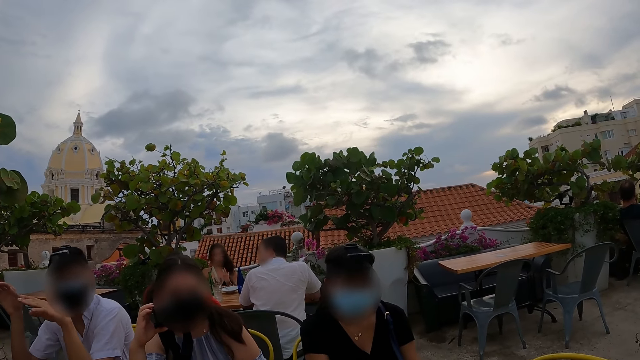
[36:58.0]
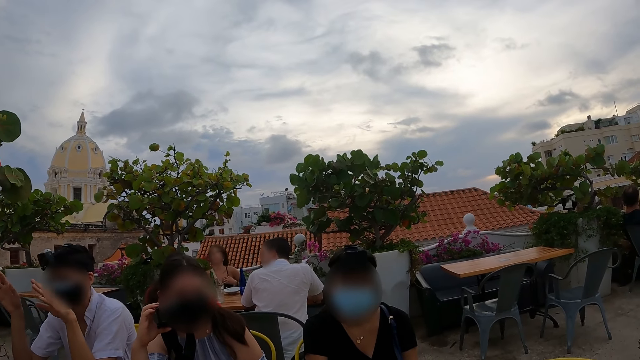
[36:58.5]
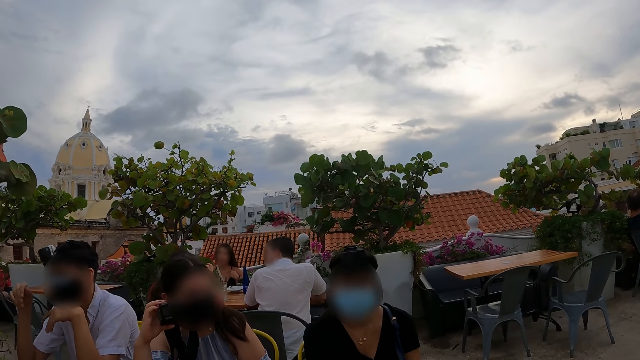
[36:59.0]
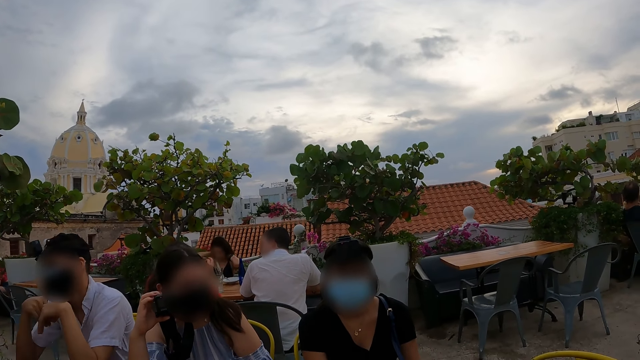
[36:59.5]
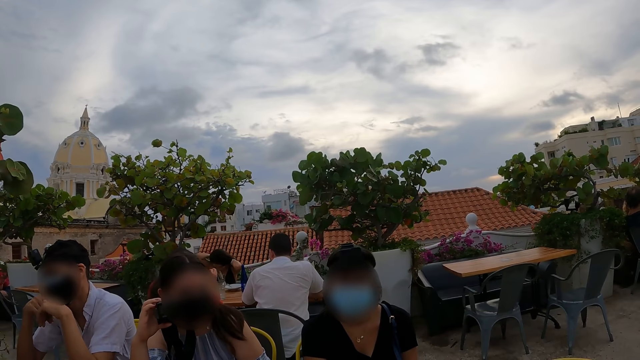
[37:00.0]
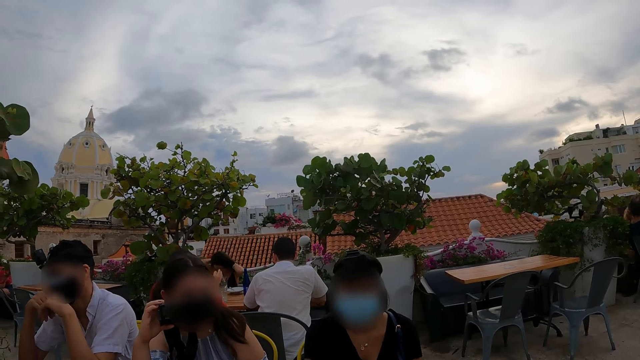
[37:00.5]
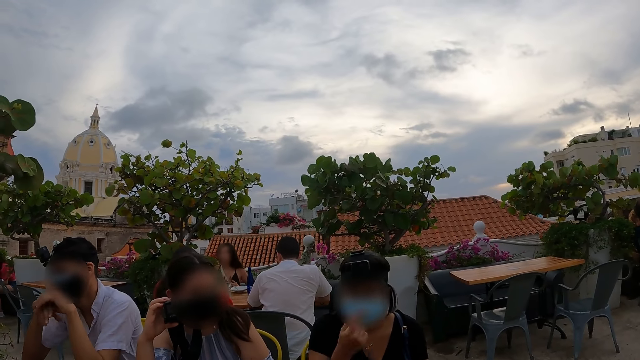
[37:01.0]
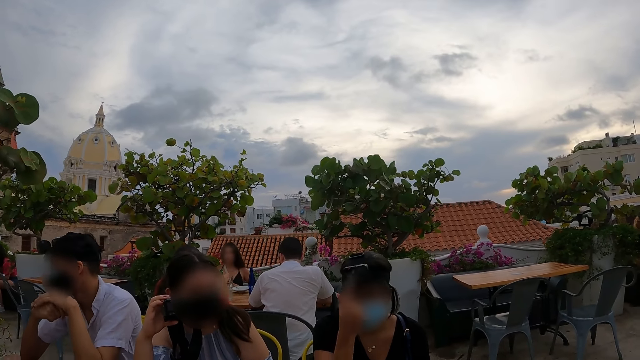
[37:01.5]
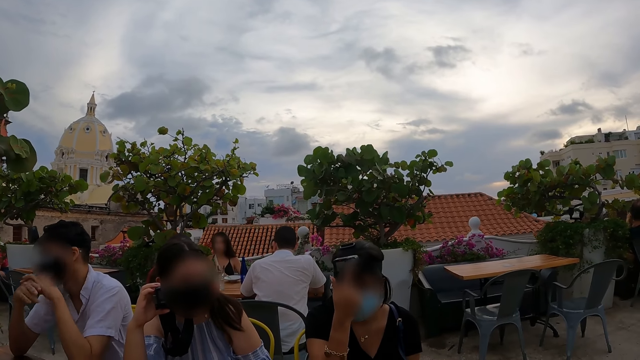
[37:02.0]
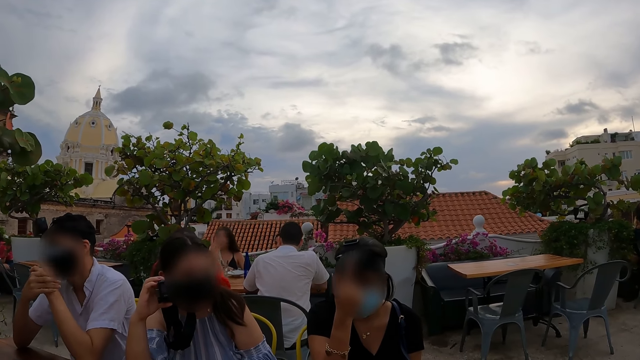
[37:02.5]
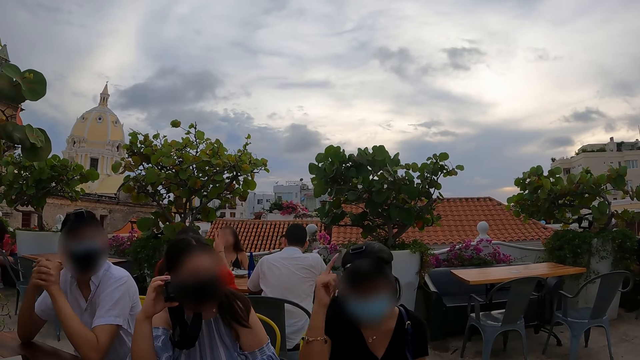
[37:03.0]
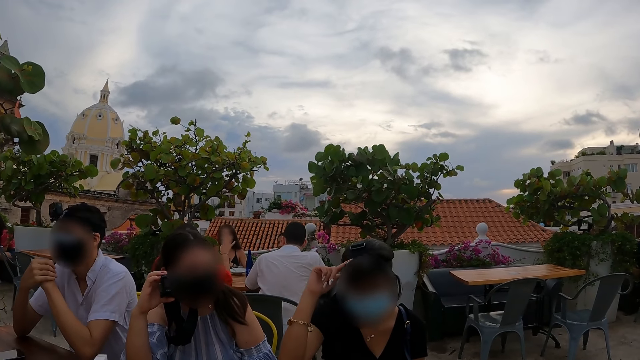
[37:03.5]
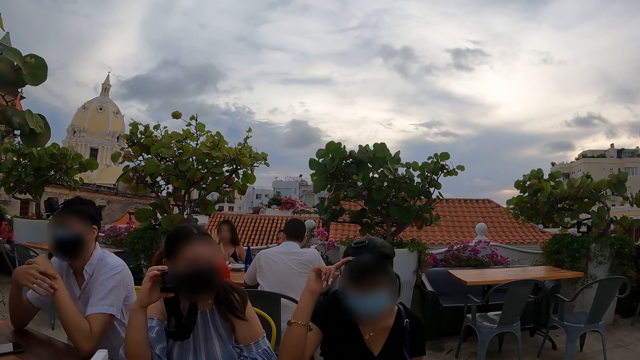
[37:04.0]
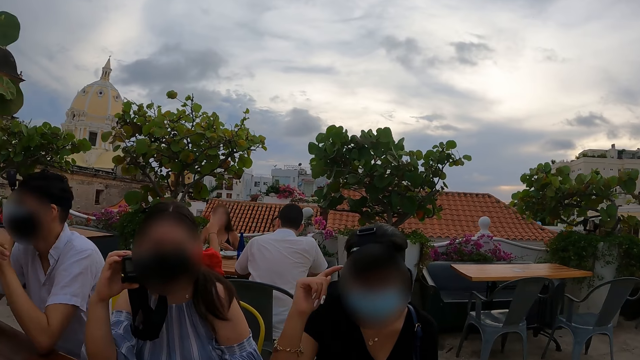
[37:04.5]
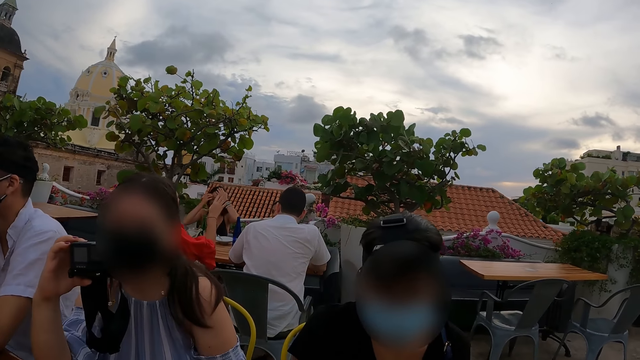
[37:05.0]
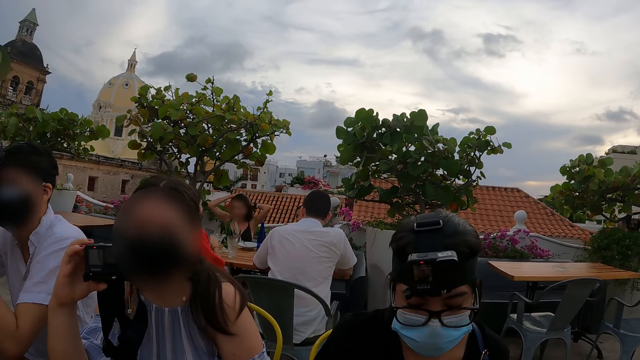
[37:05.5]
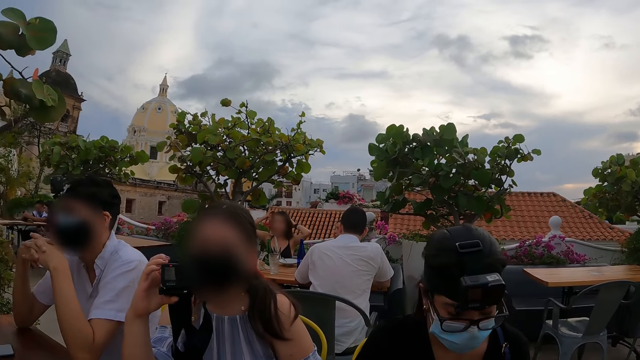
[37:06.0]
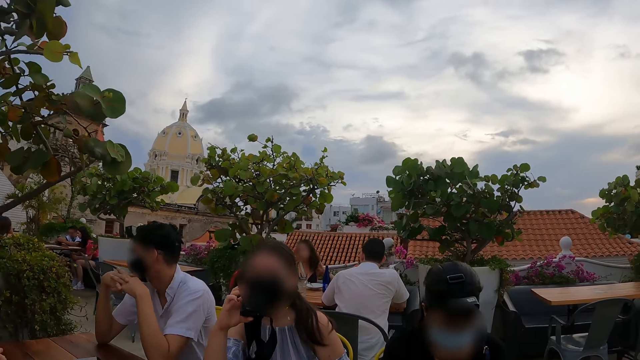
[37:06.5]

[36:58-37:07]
The woman adjusts a camera on her head with her right hand.

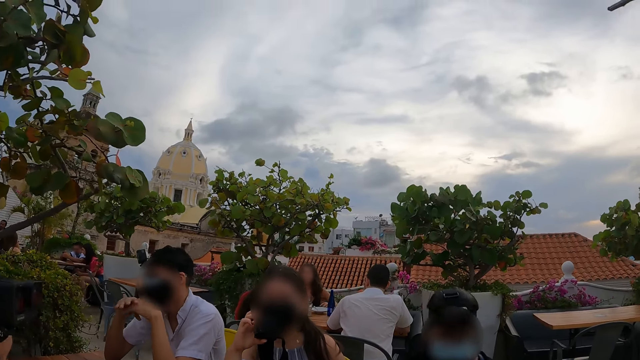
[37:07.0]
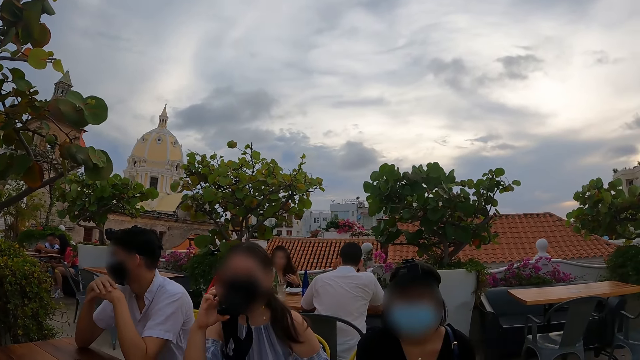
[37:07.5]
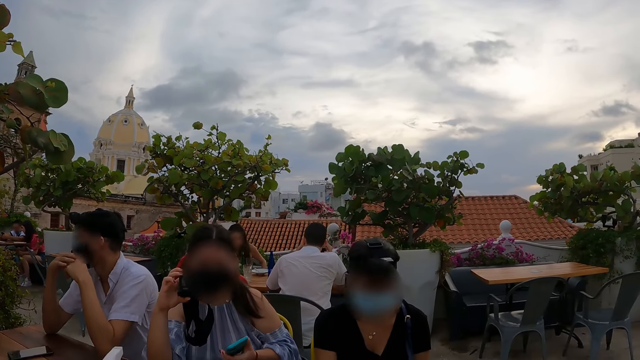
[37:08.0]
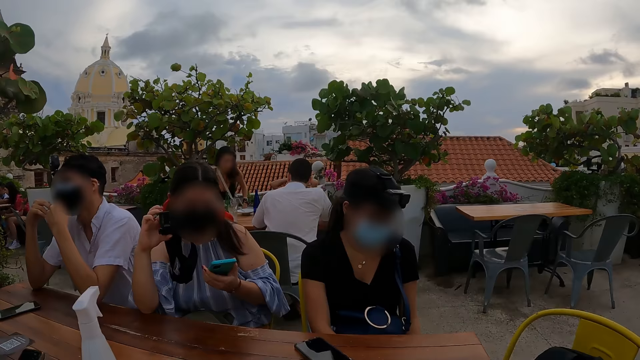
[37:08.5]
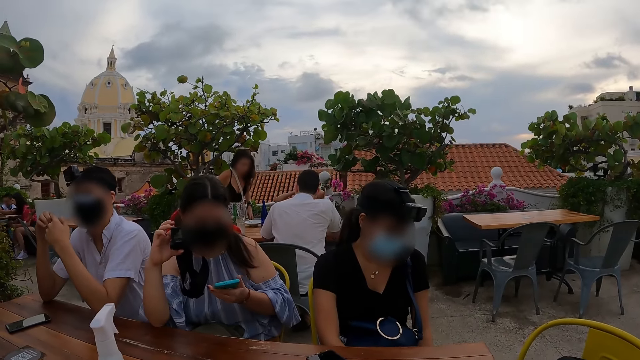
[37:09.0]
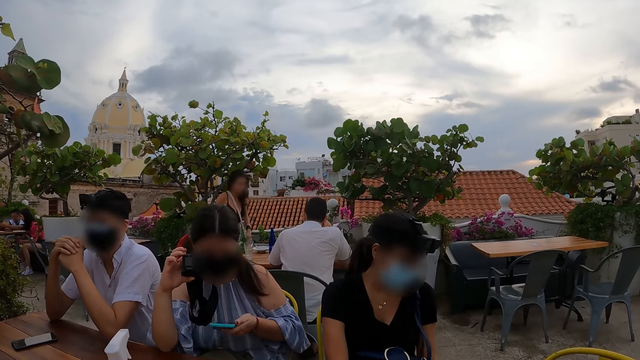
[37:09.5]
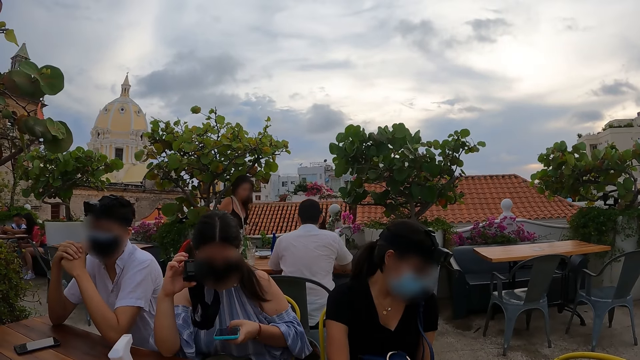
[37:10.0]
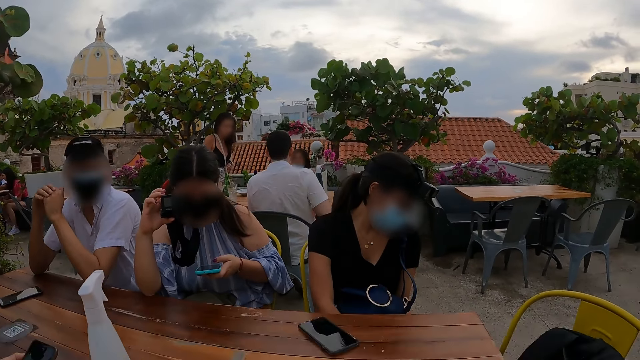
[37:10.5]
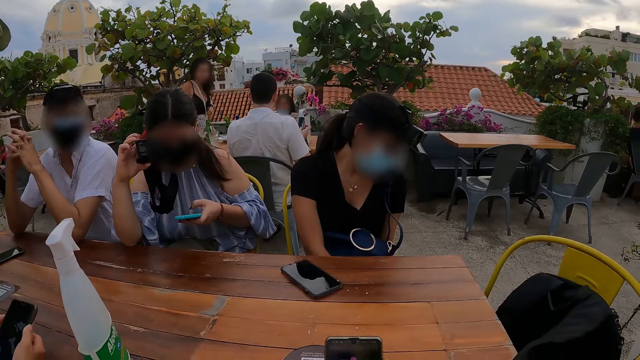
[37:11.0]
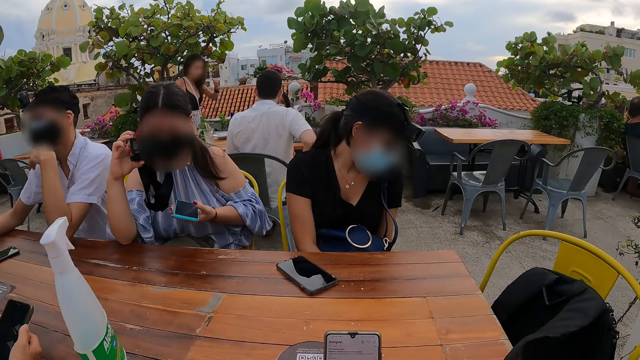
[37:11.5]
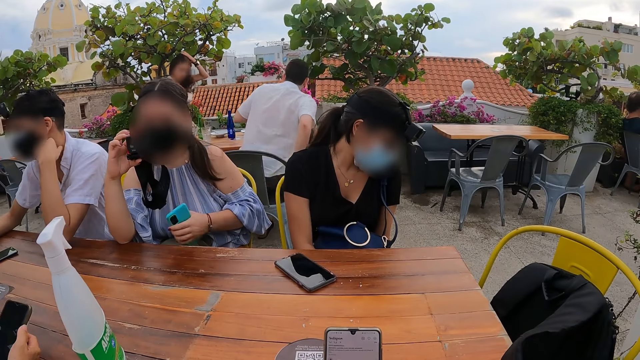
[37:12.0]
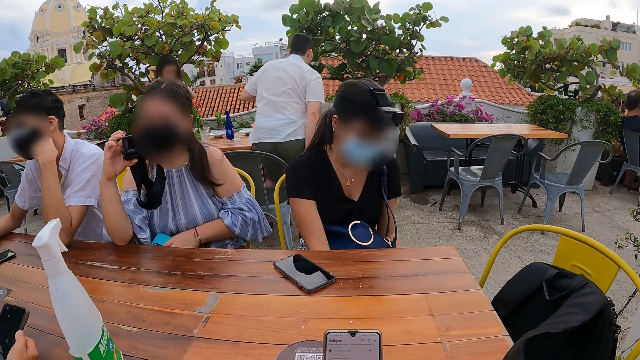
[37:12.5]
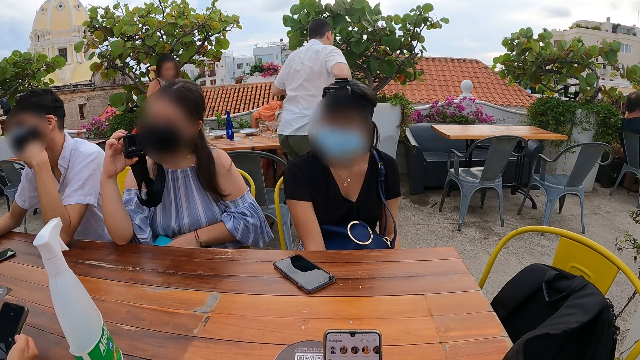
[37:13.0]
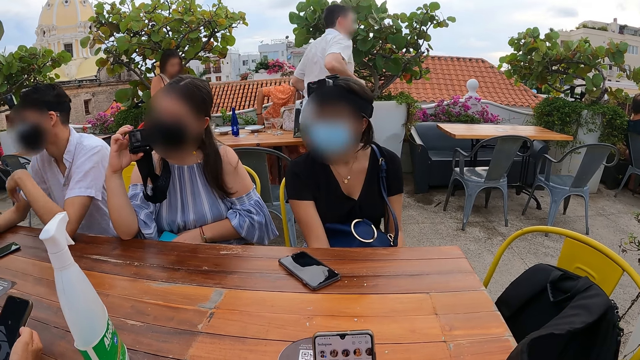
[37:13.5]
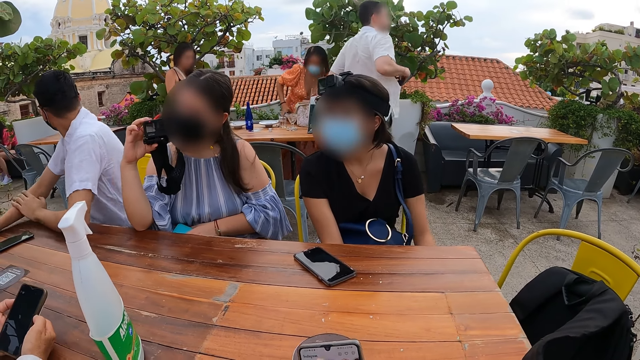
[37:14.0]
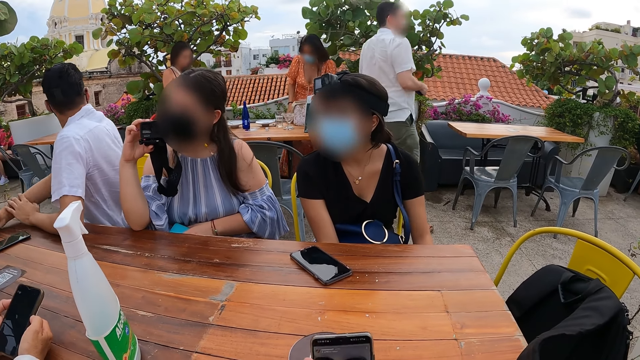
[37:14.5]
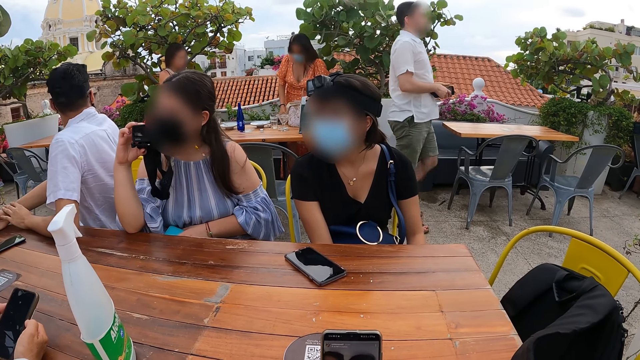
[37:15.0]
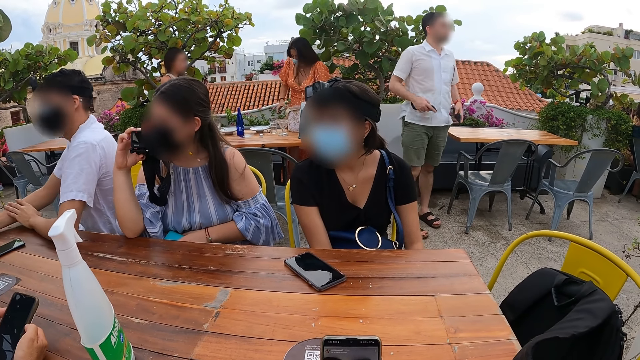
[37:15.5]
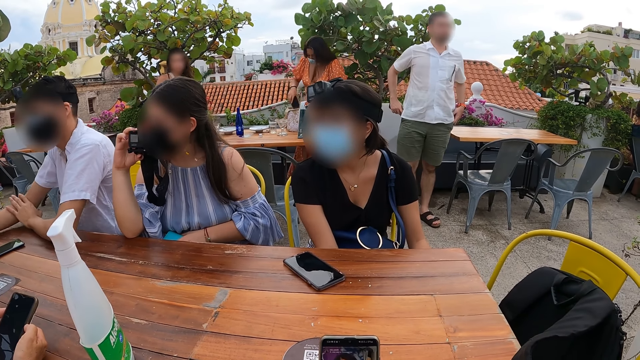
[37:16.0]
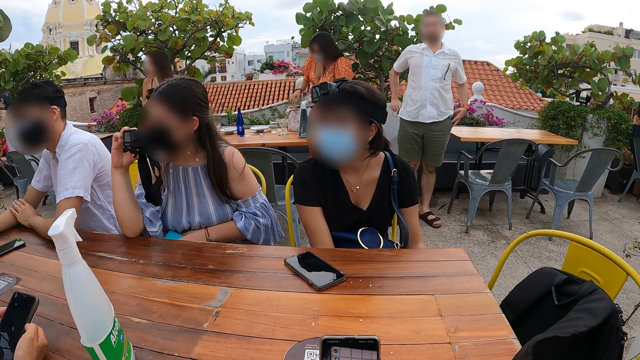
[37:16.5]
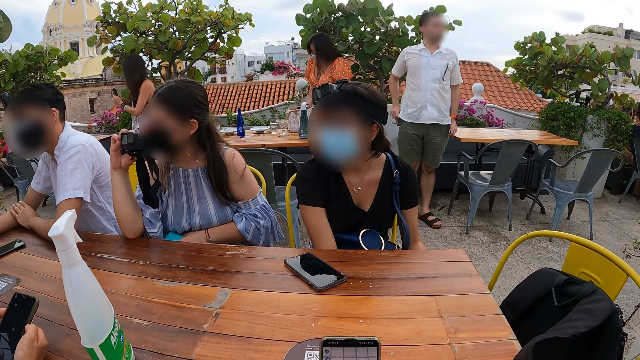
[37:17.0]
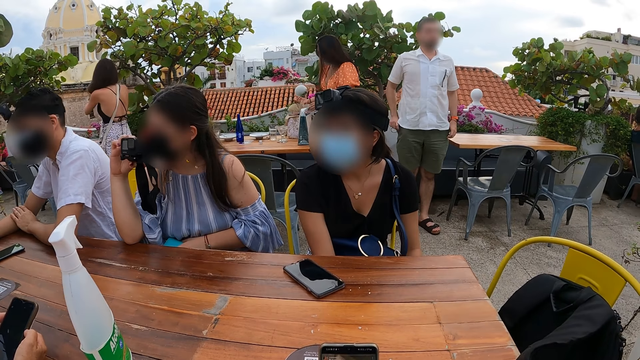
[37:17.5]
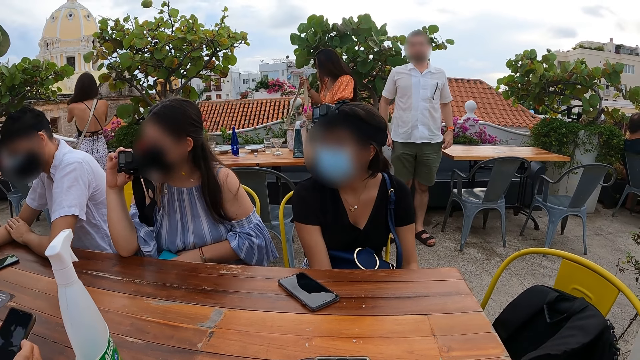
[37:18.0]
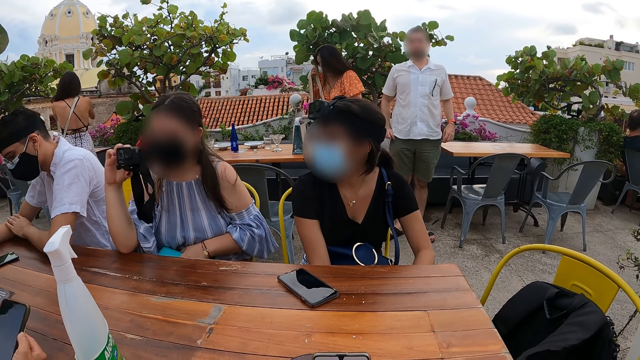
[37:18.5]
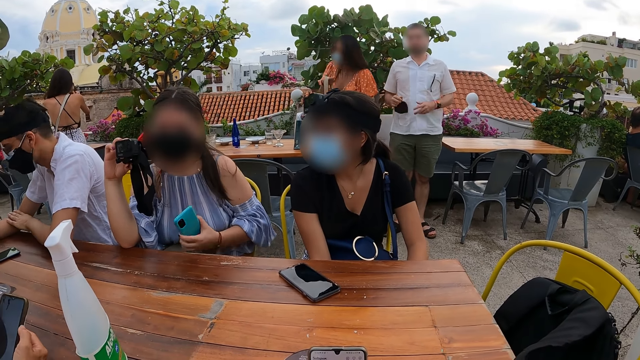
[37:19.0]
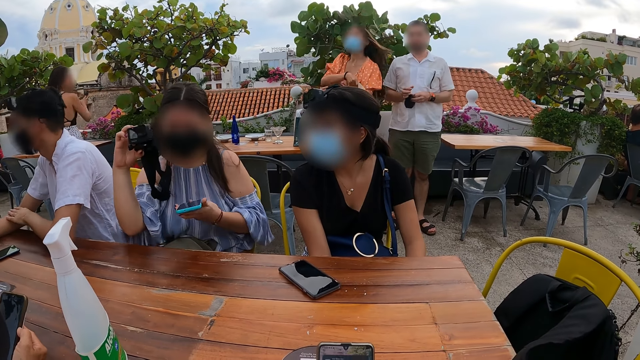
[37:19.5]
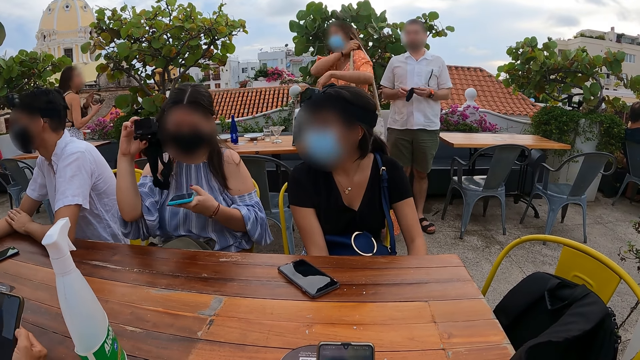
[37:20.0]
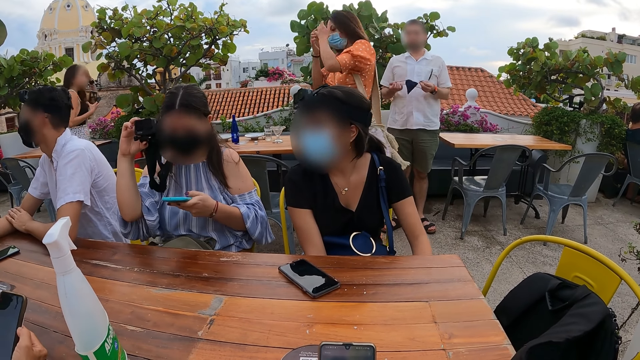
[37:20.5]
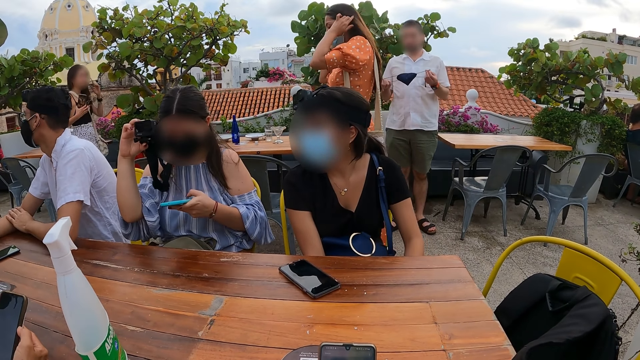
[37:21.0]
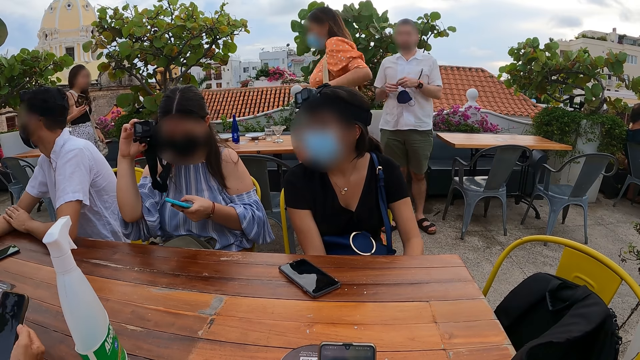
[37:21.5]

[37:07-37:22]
The woman operates the phone in her left hand. The camera wearer looks at the phone.
